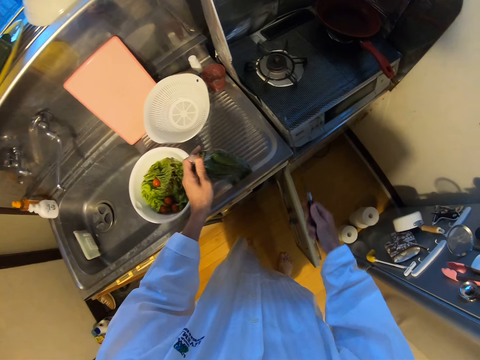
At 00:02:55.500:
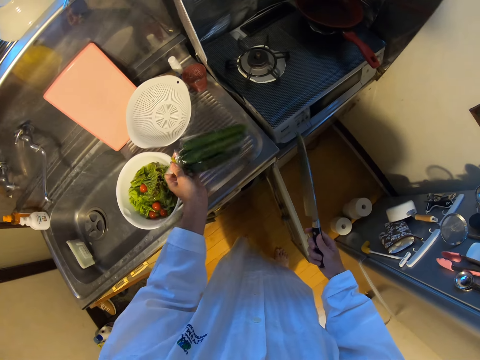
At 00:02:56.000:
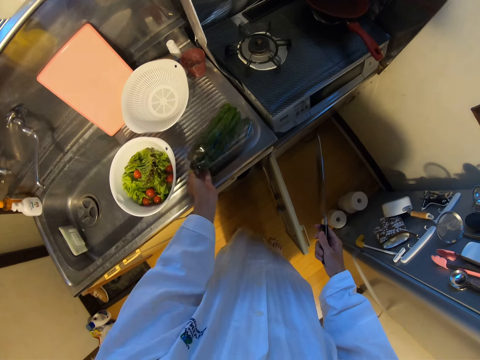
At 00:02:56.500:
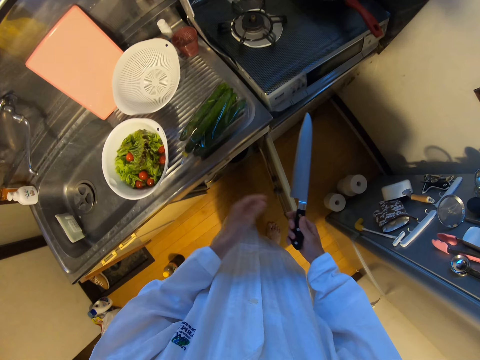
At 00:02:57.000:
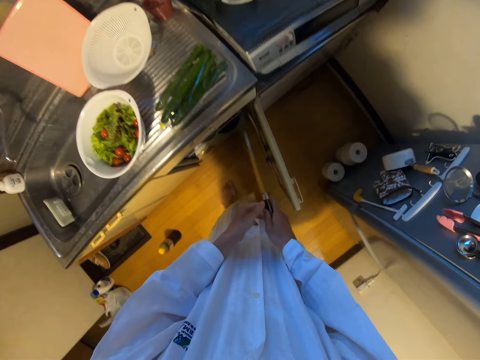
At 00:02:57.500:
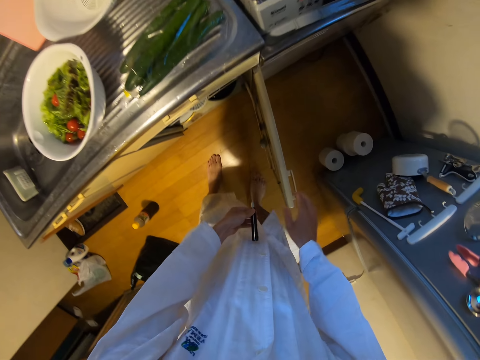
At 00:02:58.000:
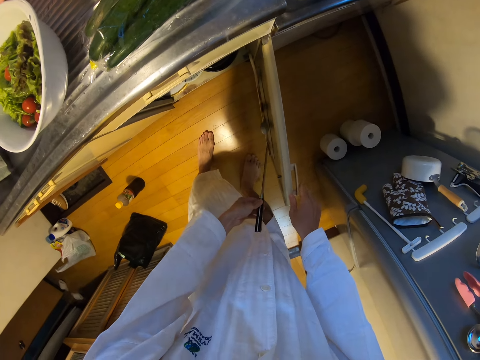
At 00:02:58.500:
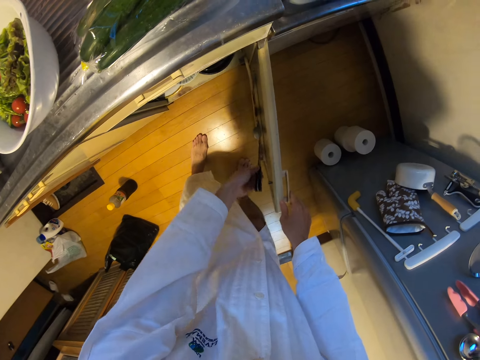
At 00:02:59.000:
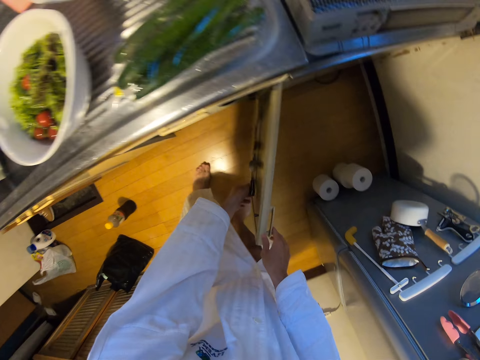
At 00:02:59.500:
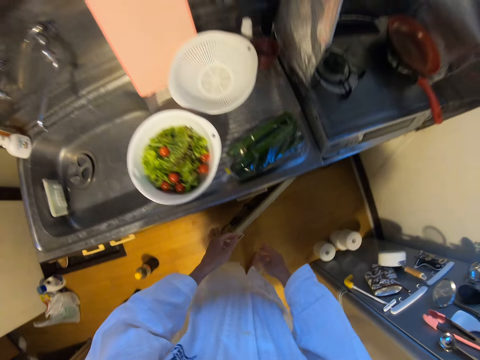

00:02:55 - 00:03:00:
The camera wearer drops the nylon or courgette on the sink. He switches the knife to his left hand. He puts the knife into the cupboard.

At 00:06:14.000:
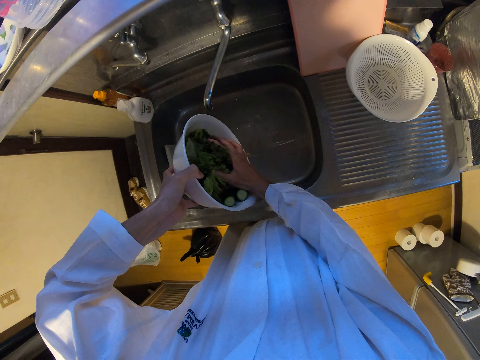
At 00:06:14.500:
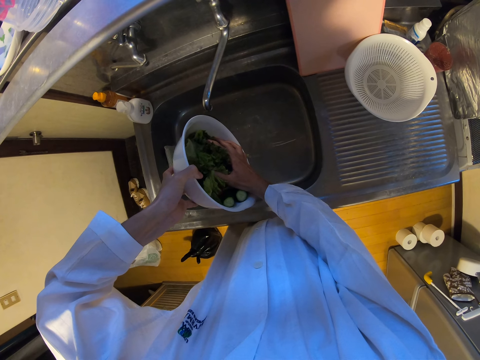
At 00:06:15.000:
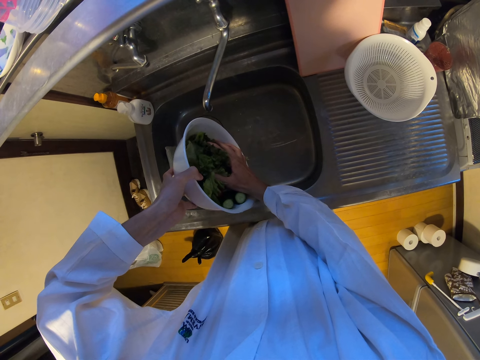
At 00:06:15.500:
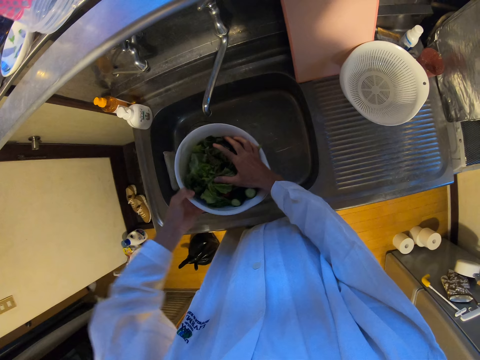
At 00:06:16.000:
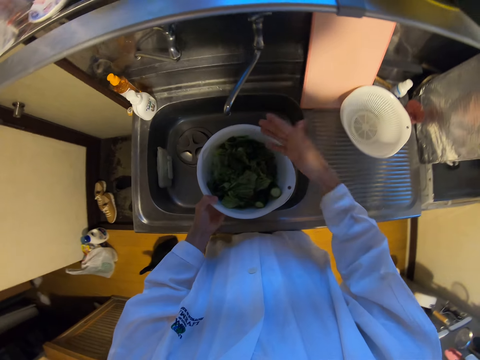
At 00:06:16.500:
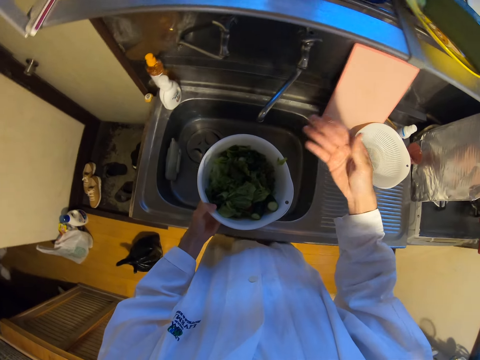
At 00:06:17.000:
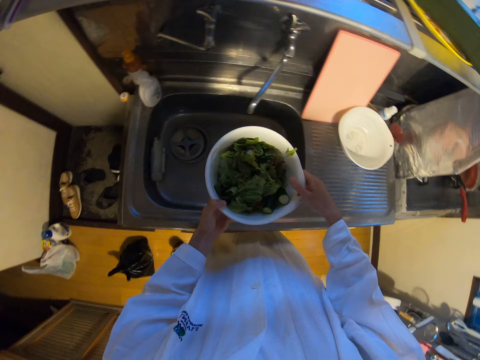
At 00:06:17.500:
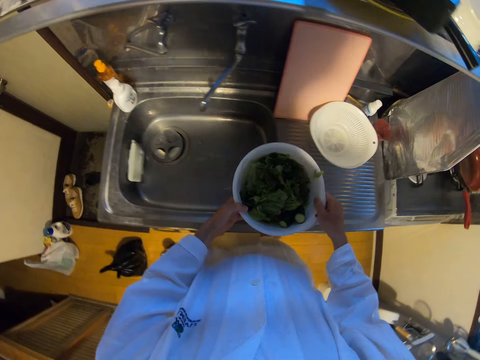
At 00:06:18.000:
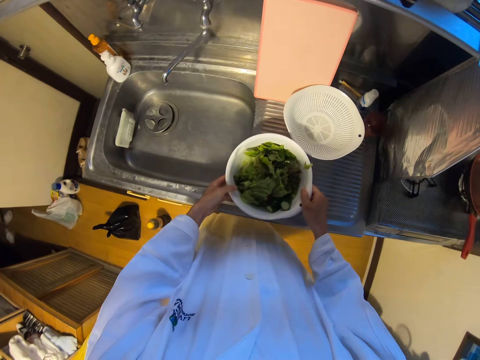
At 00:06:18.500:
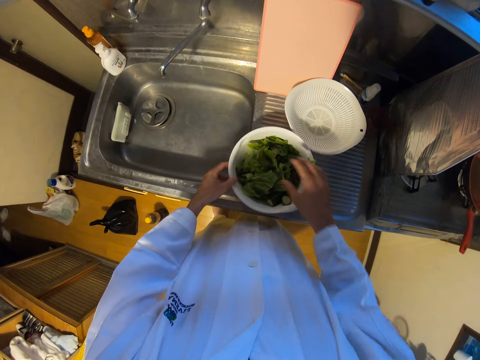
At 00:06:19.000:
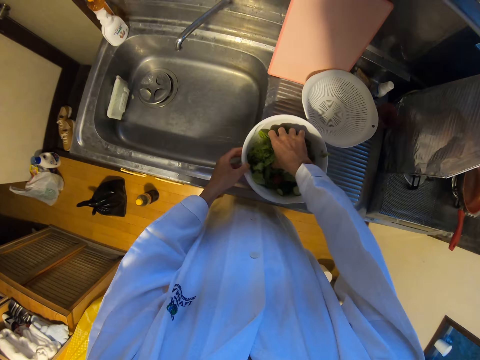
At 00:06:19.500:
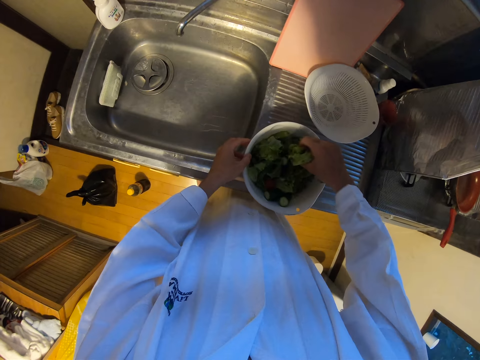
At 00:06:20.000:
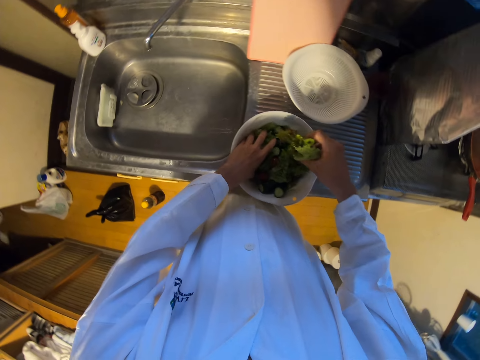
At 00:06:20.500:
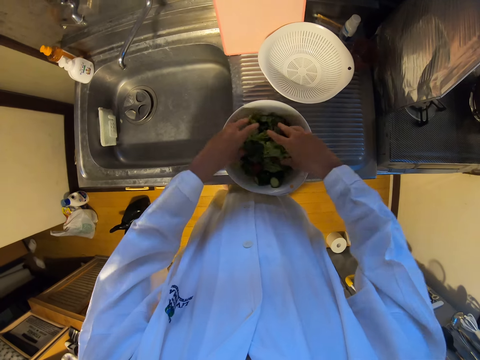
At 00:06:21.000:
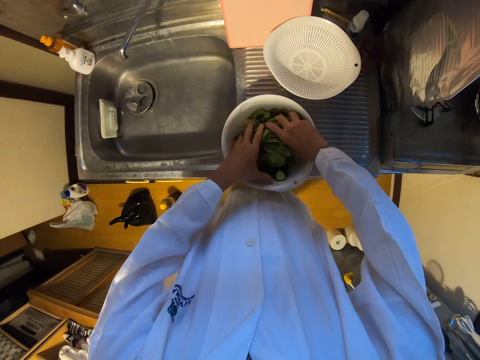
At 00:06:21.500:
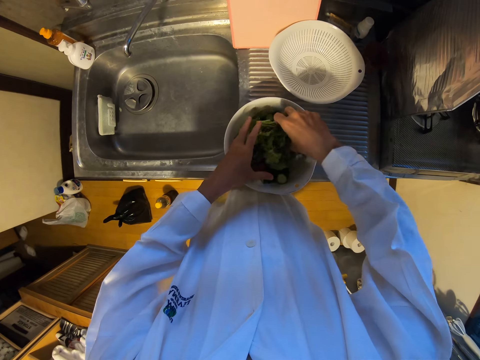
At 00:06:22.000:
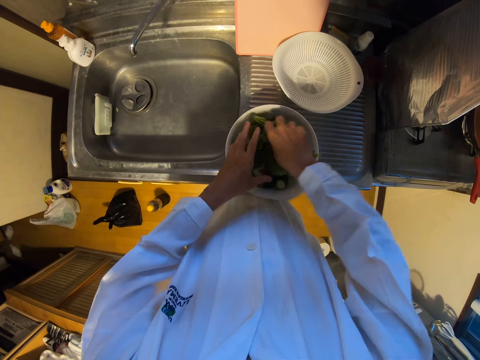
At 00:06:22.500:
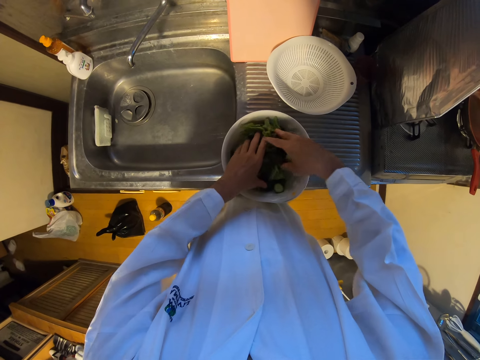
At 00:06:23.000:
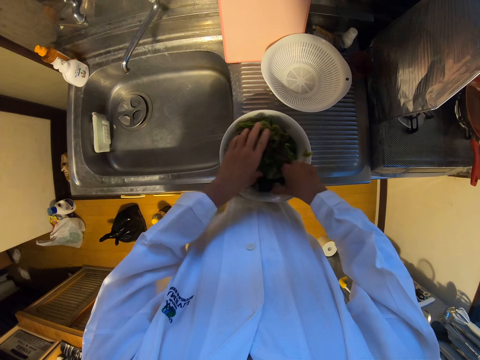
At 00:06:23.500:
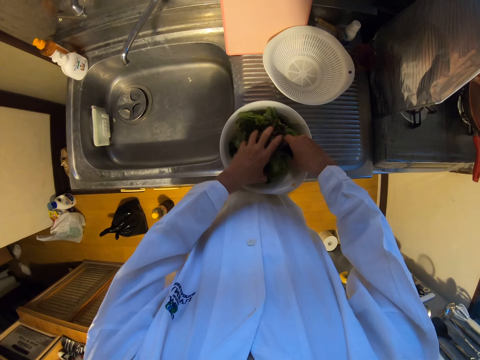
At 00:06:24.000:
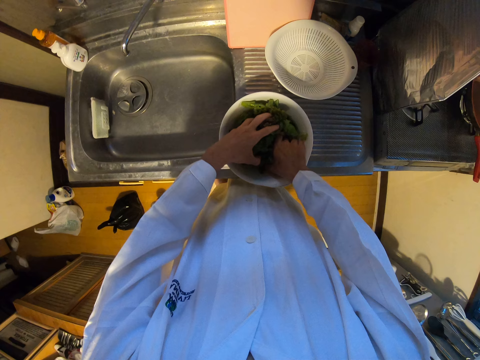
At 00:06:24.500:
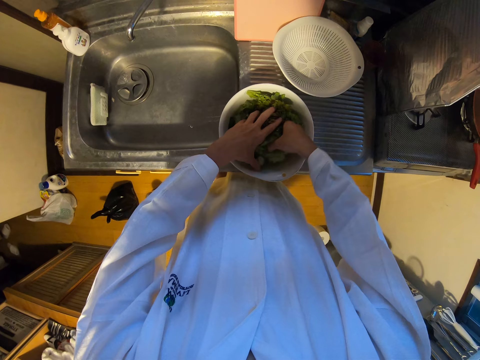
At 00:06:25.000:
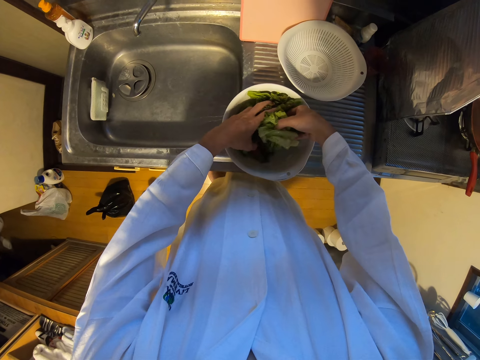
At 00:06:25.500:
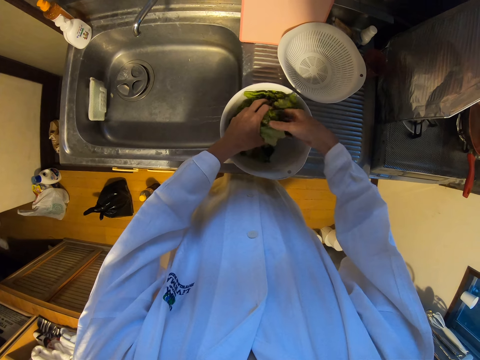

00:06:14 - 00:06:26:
The camera wearer pulls his hand off the vegetable. He holds the bowl with both hands. He puts the bowl on a counter. He stirs the vegetable in the bowl with his hands.

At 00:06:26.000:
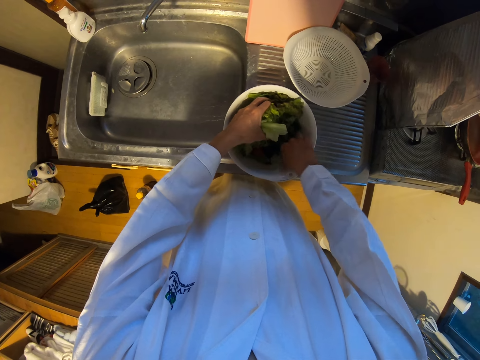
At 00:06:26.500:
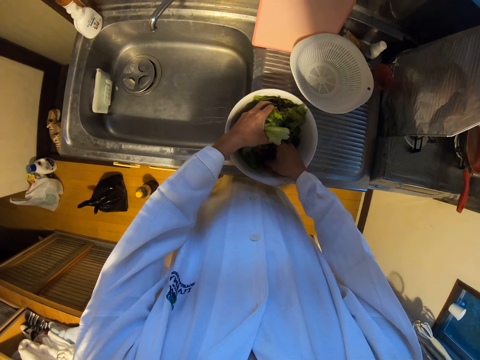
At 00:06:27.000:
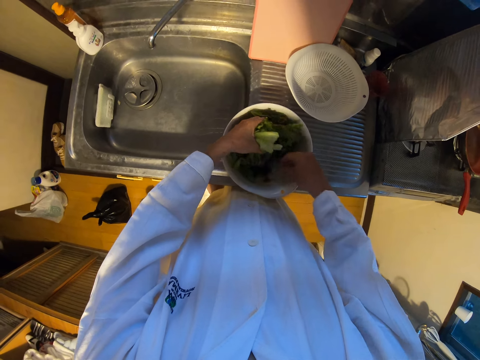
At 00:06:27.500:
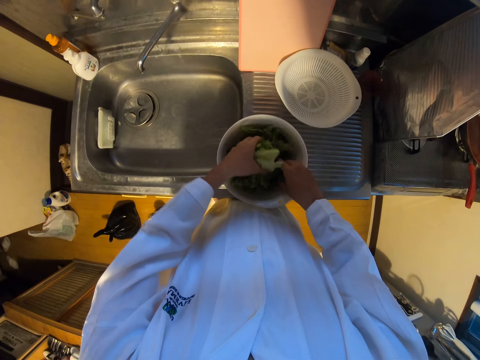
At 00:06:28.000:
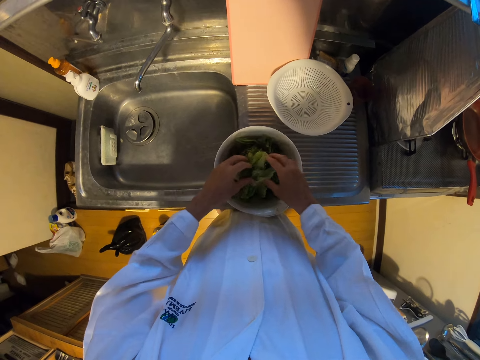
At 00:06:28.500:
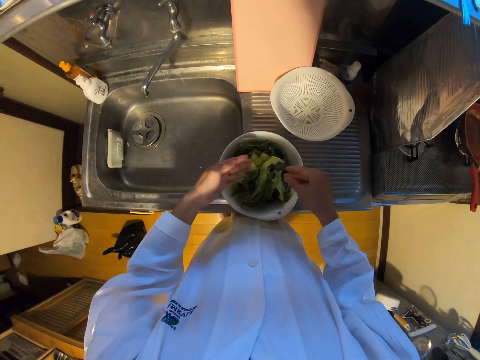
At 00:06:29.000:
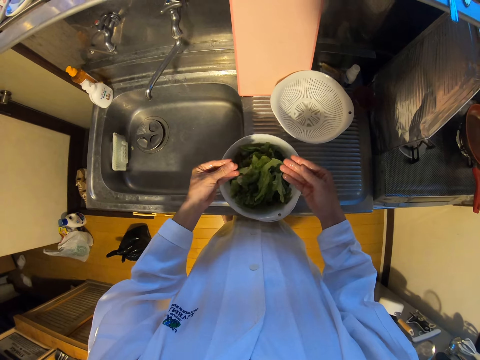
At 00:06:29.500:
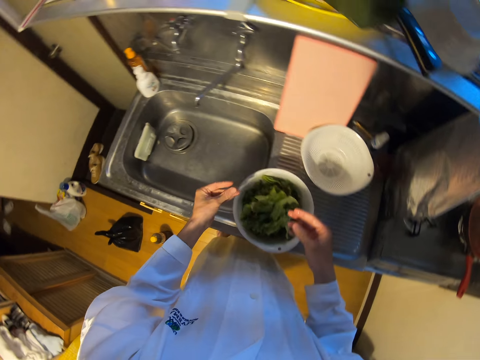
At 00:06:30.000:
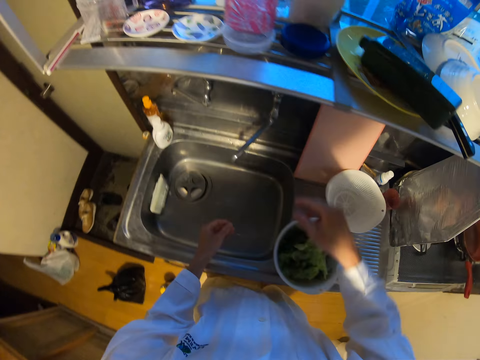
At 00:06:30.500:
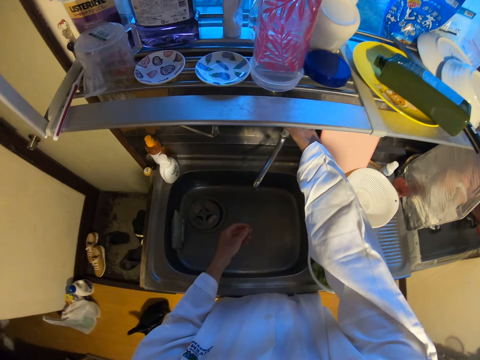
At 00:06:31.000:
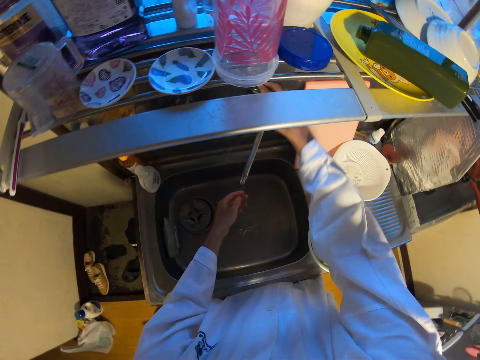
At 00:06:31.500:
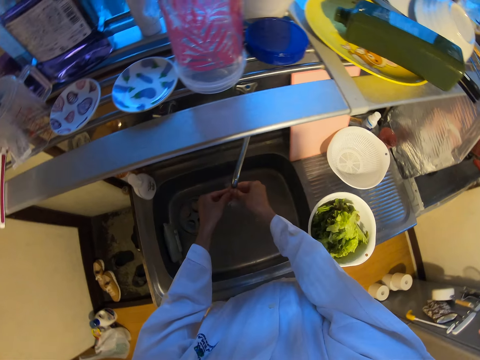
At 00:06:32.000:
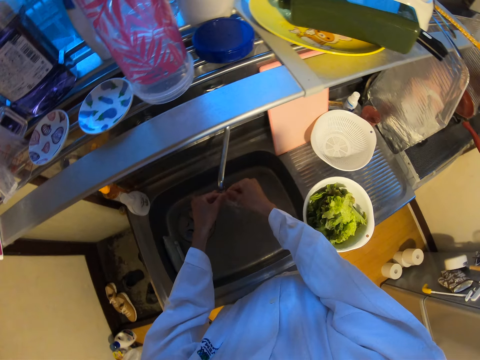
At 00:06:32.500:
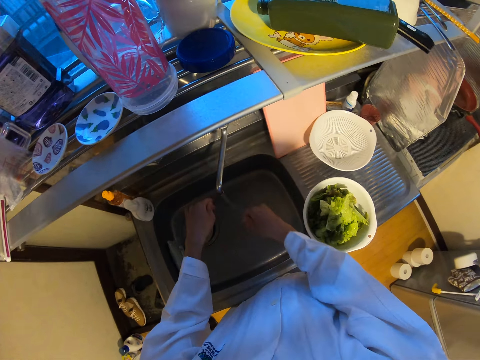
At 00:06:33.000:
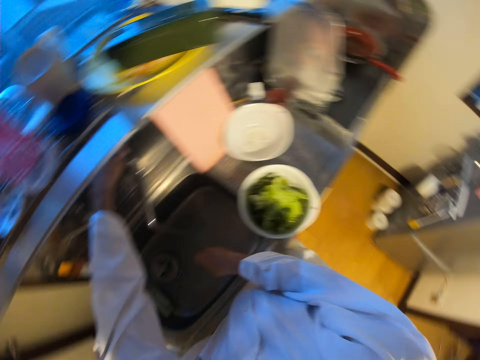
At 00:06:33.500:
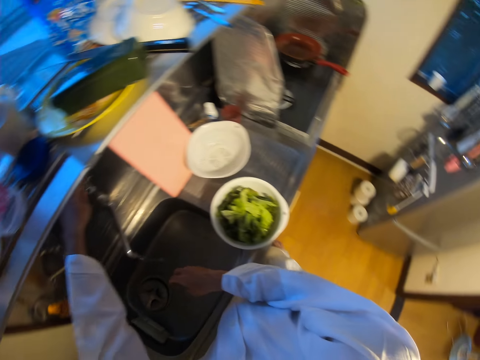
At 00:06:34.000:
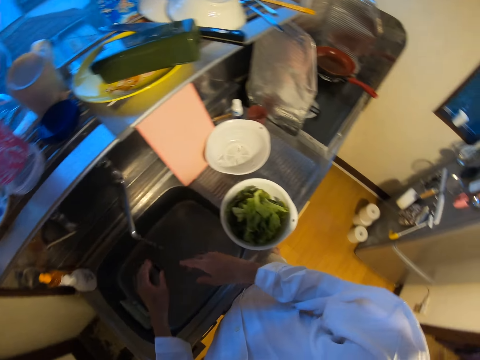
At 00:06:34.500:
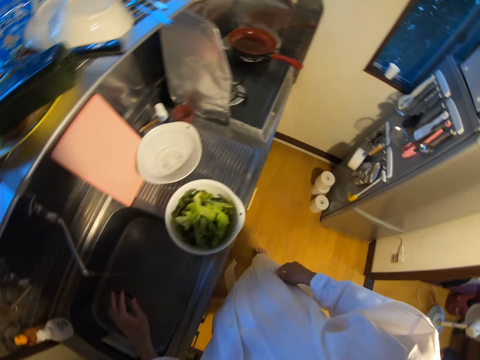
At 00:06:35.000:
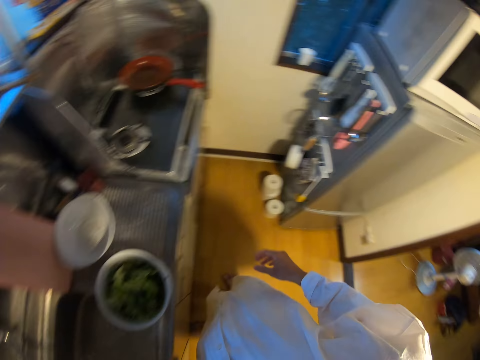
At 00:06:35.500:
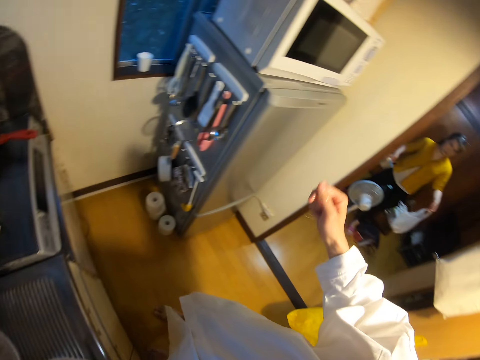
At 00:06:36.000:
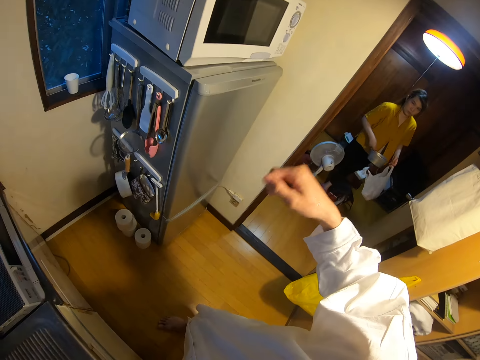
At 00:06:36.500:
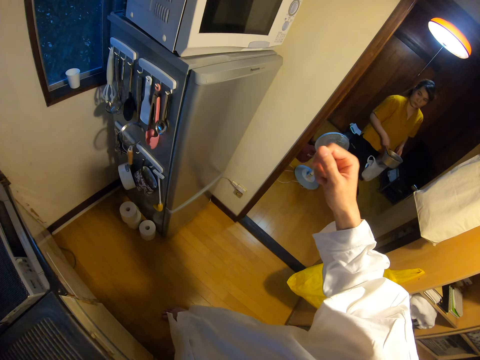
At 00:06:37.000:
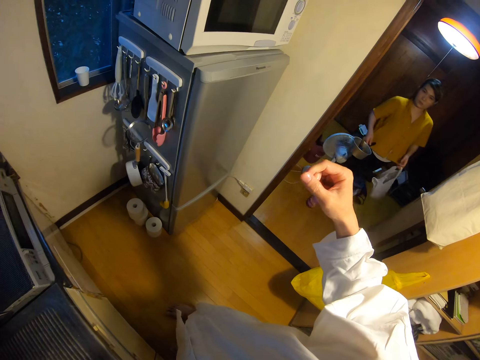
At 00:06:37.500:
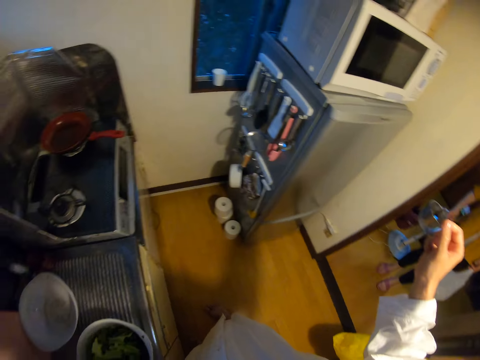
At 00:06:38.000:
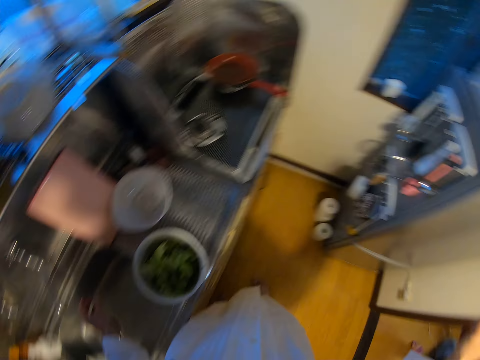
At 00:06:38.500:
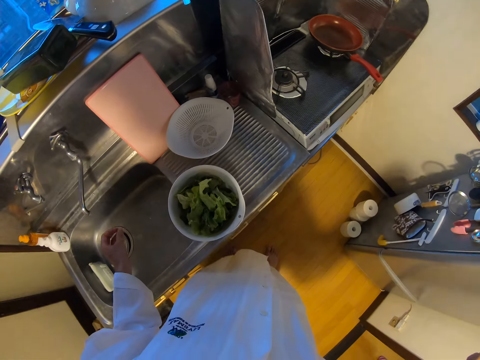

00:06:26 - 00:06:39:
The camera wearer pulls his hands off the vegetable. He opens a tap. He rinses his hands with water in the sink. He closes the tap. He gestures his hand. A woman walks into the kitchen.
